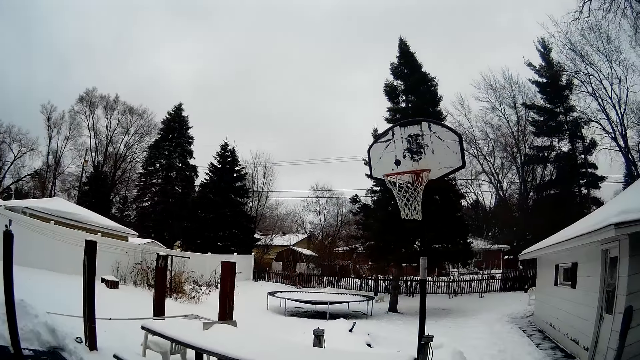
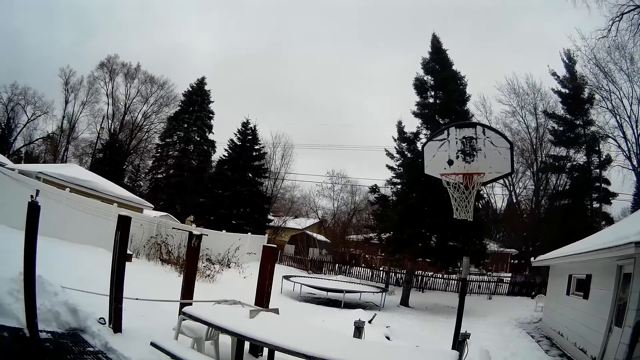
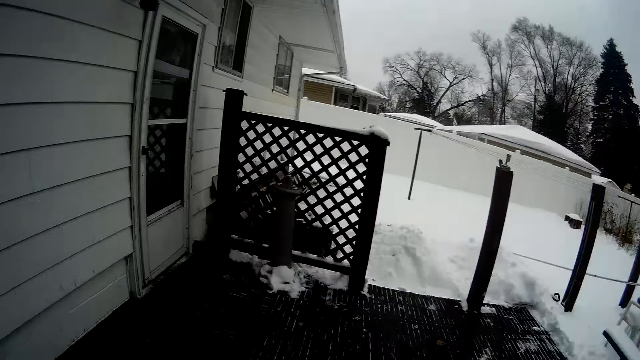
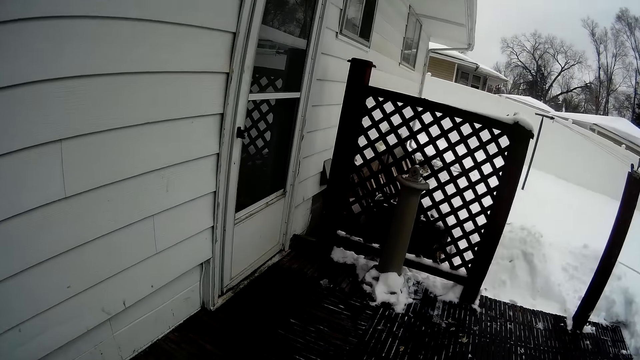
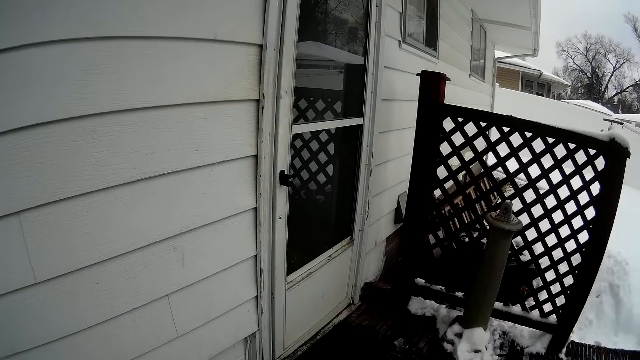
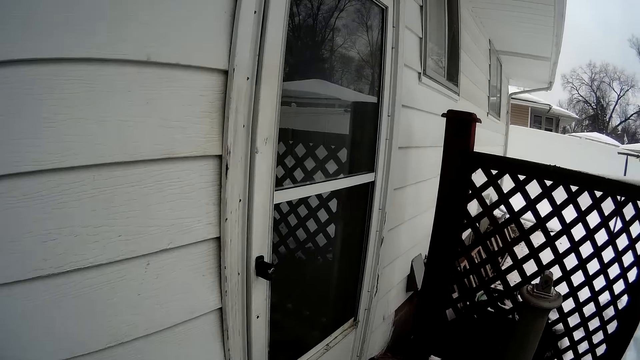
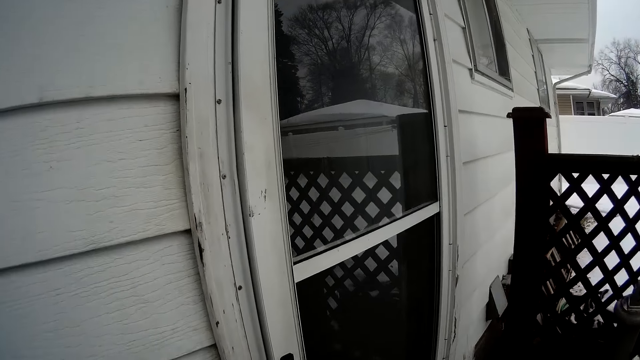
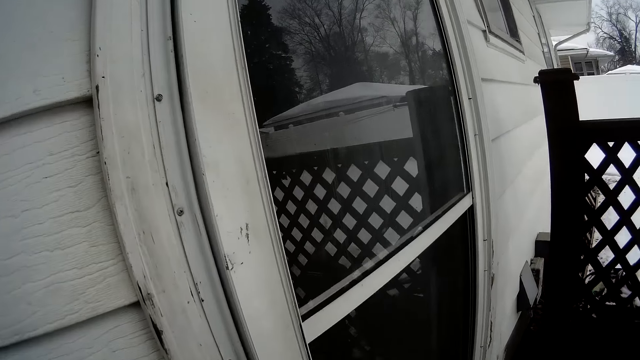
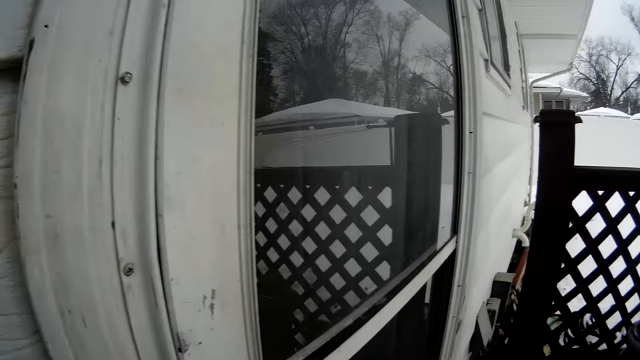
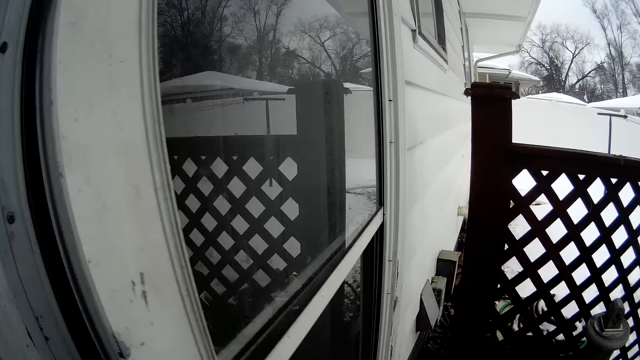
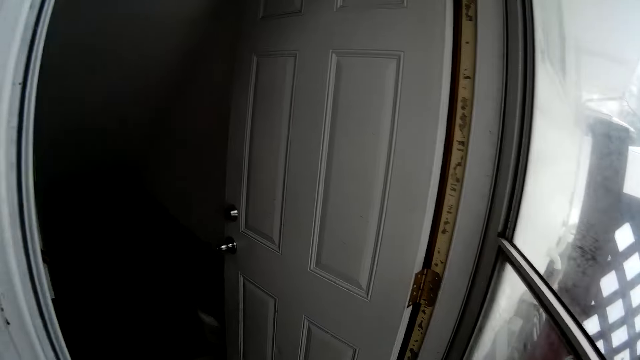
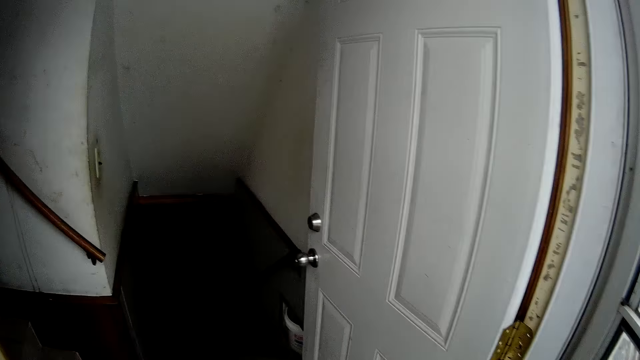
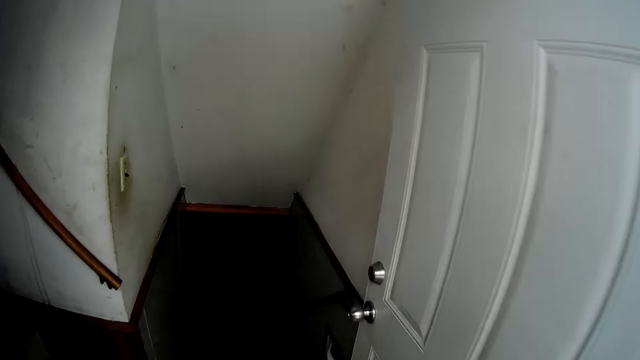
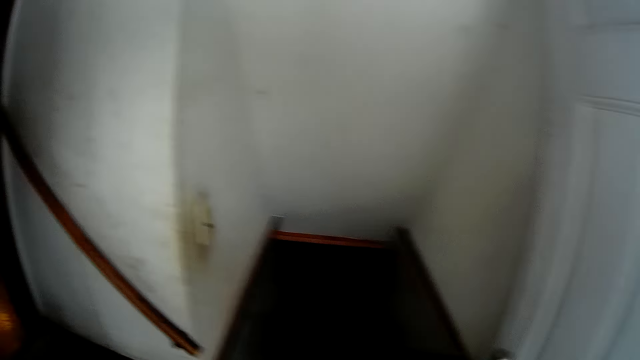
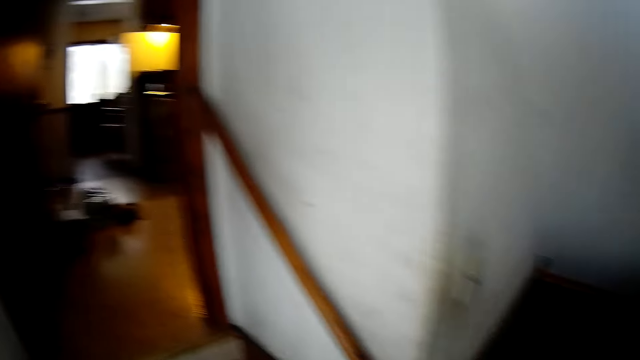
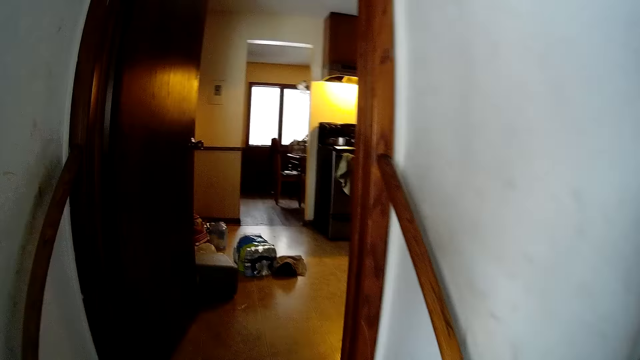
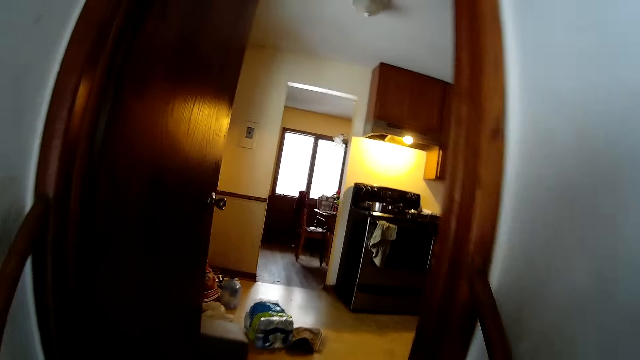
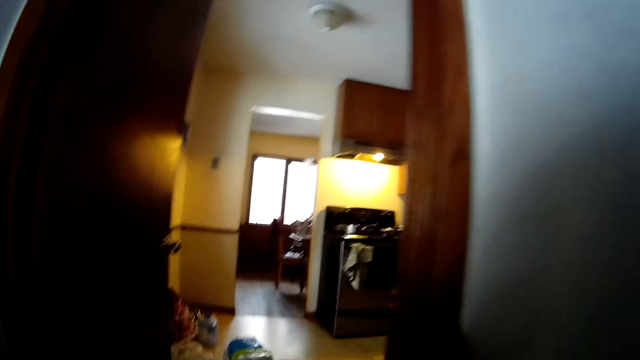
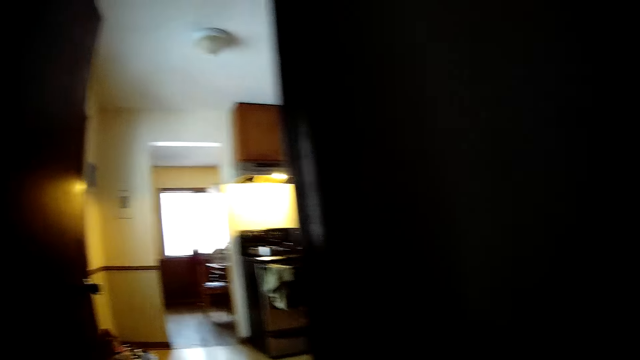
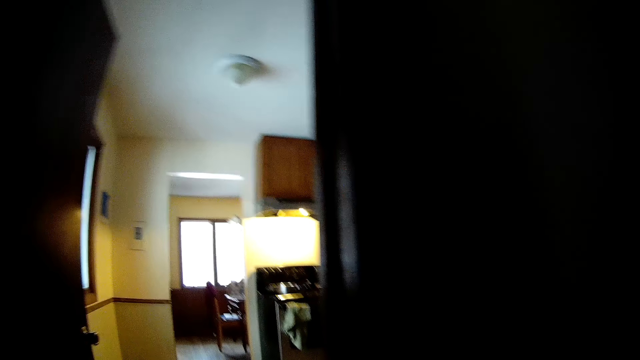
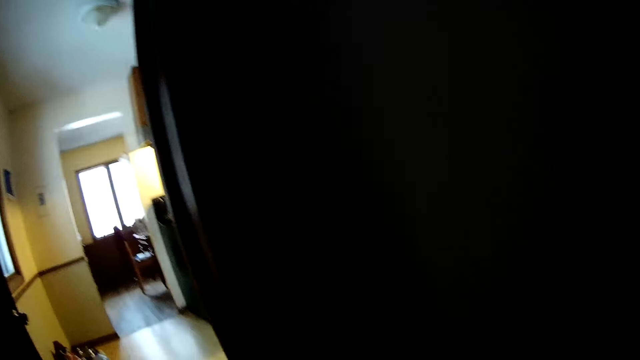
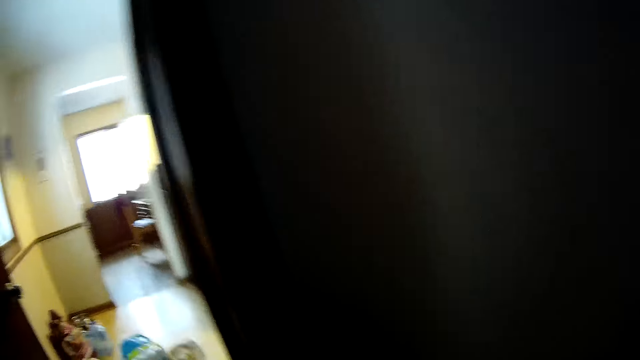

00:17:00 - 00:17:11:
The camera wearer walks towards the door. They open the outer door. They walk into the house. They walk towards the kitchen.

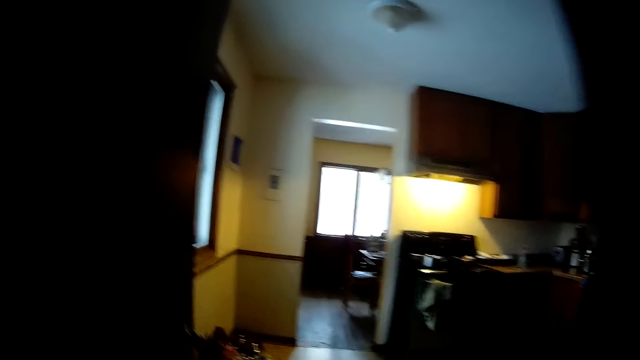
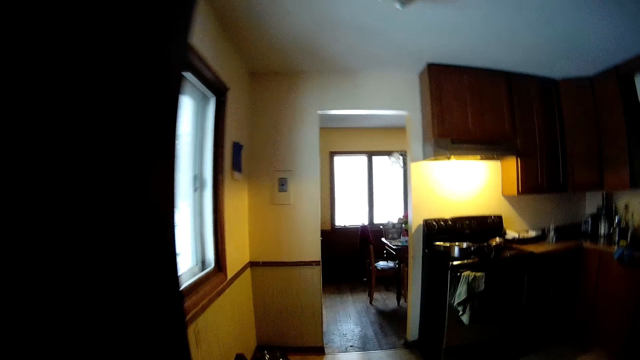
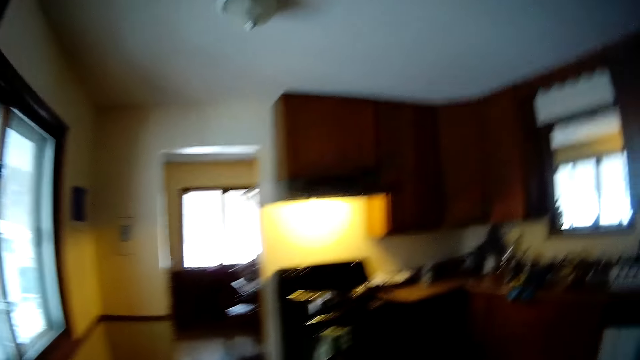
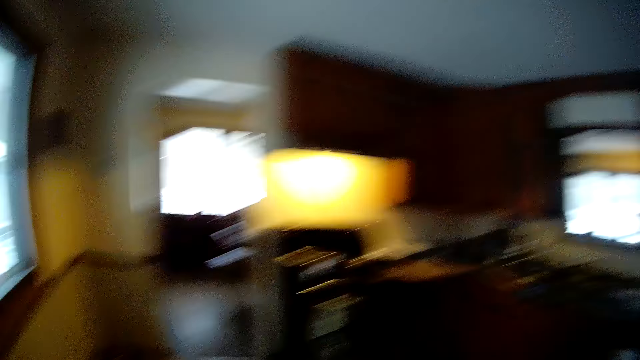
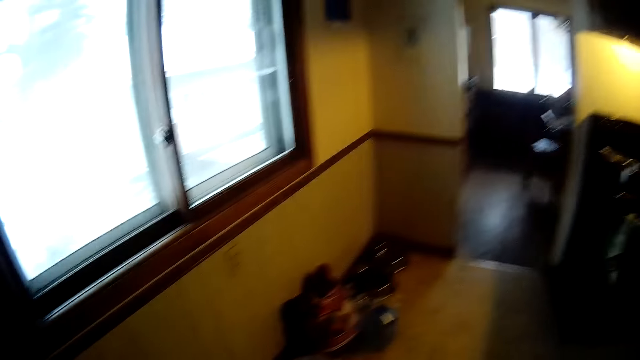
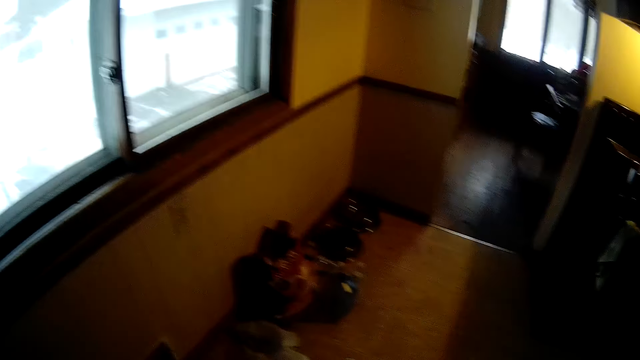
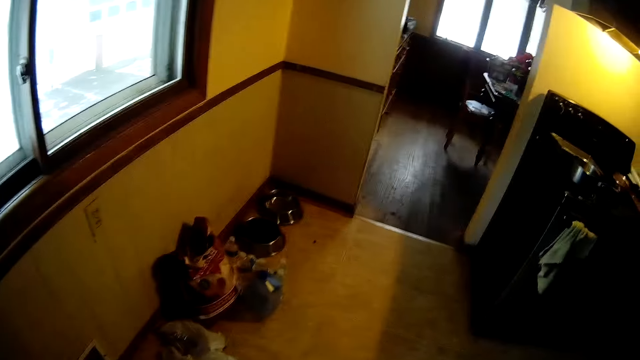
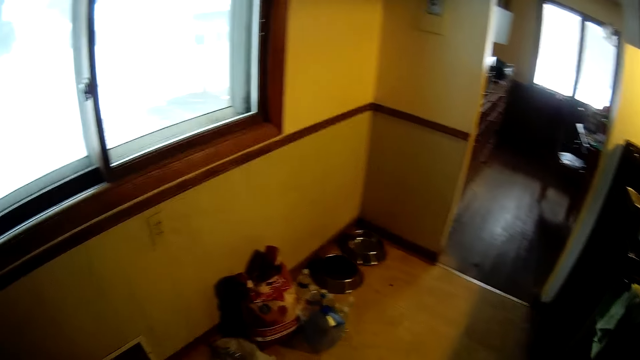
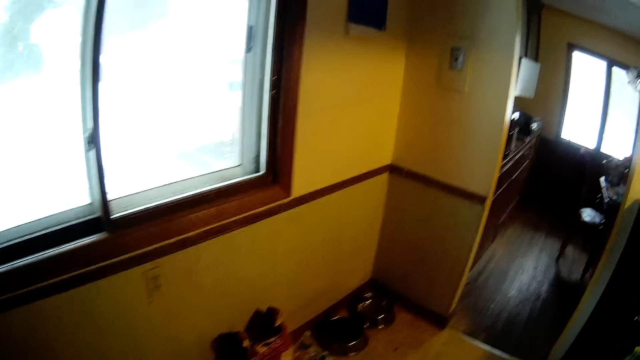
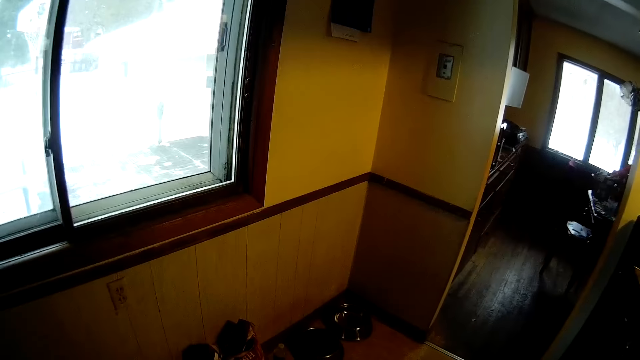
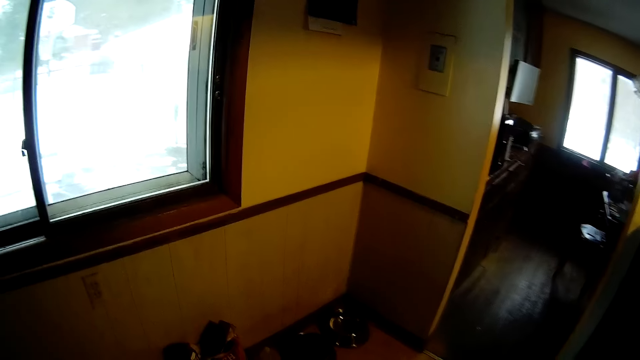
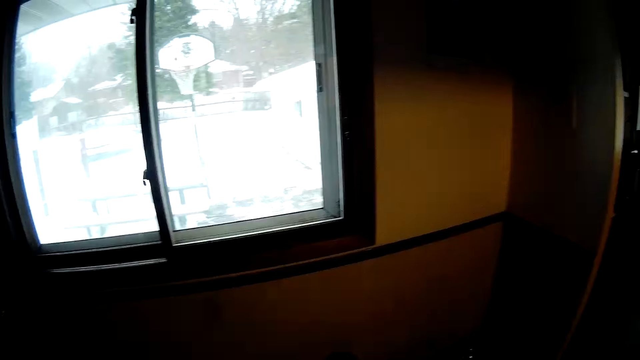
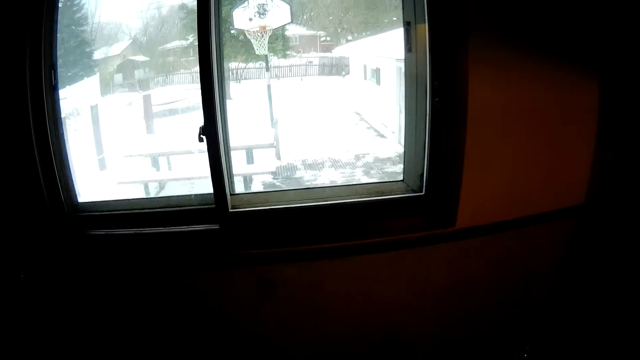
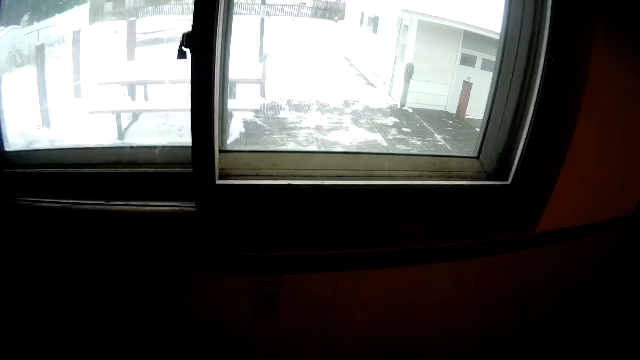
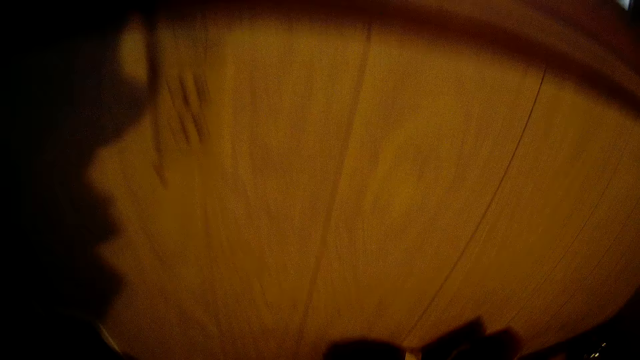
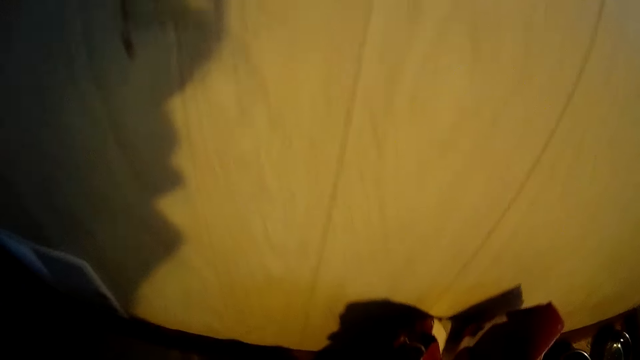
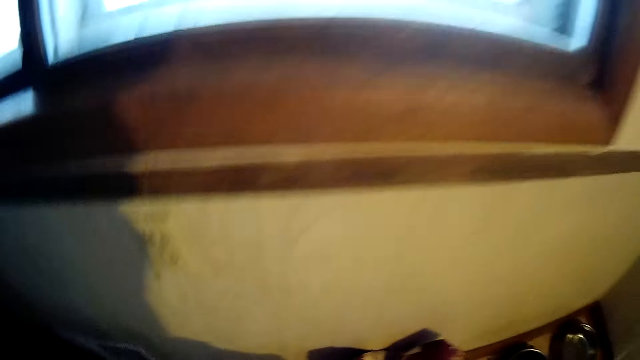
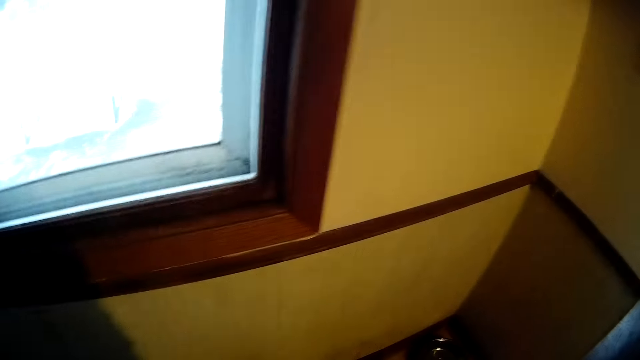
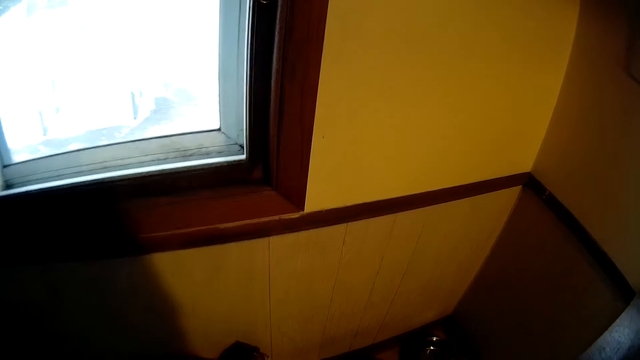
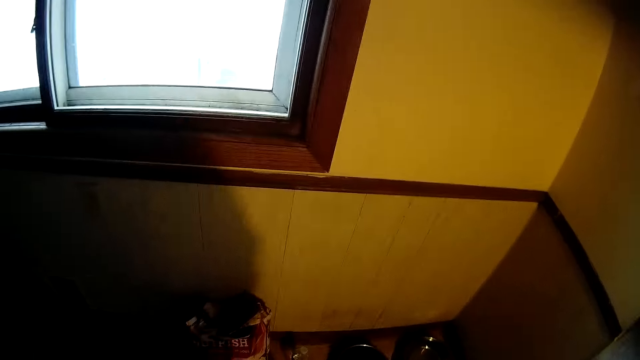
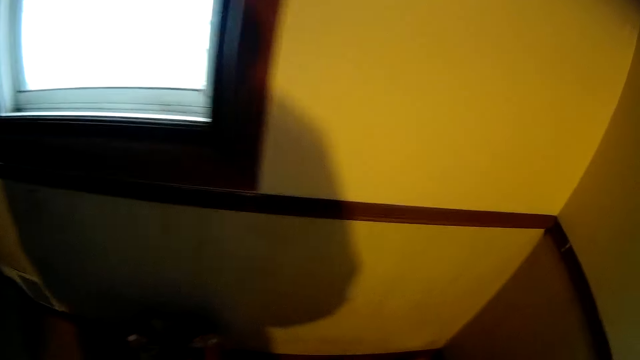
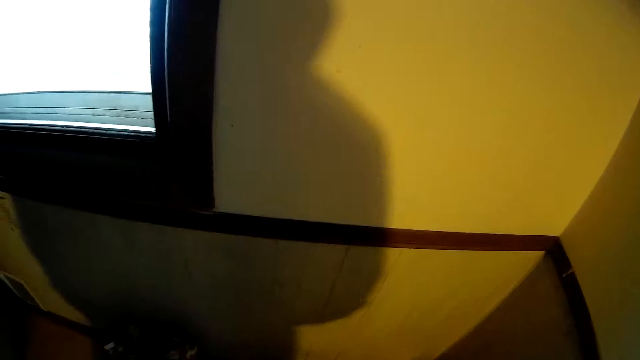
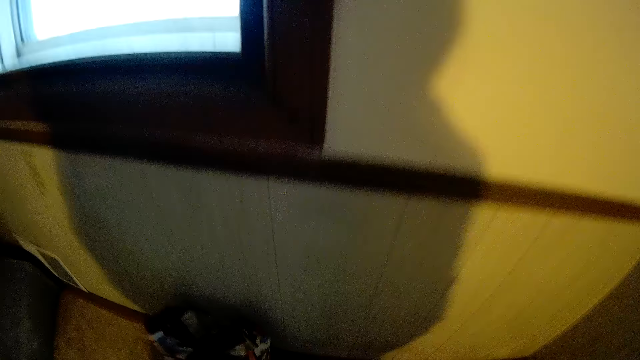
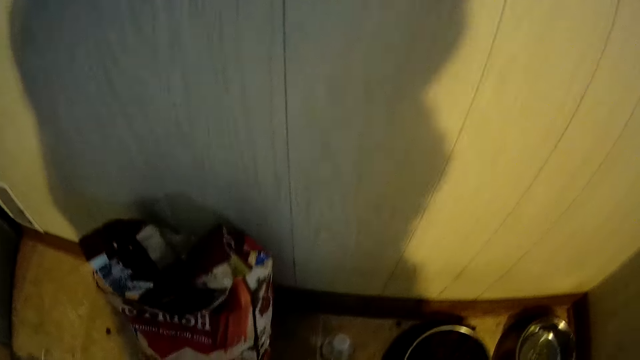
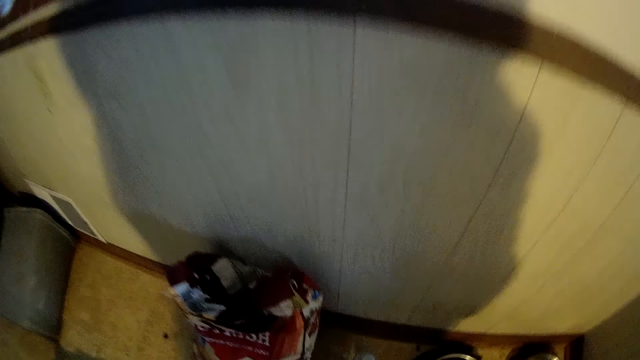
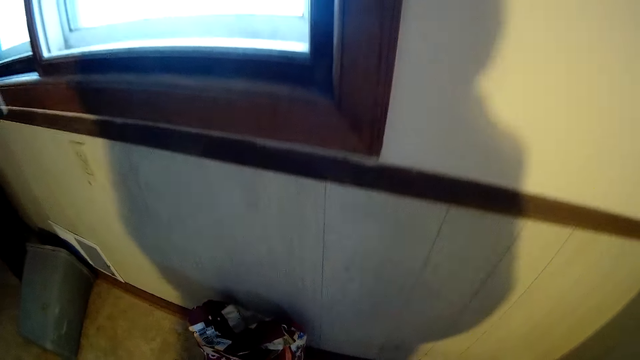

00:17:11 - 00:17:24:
The camera wearer looks around. They bend down and stand upright. They do something.
